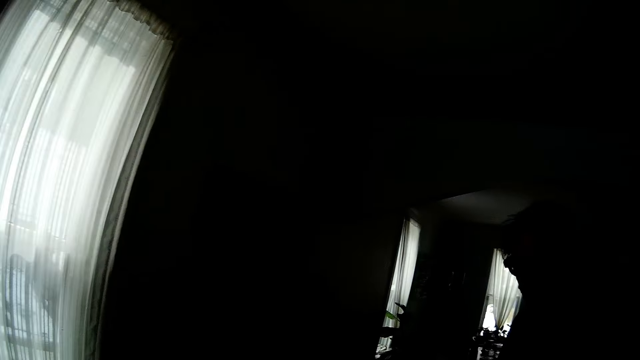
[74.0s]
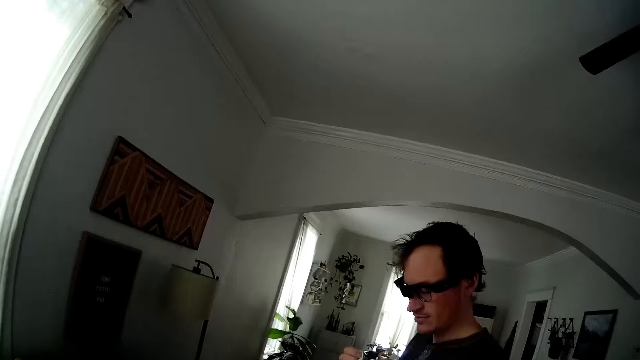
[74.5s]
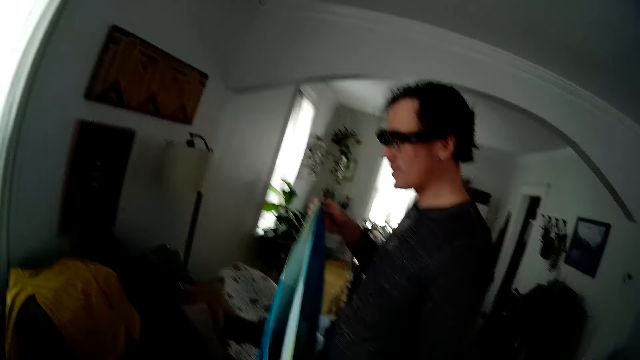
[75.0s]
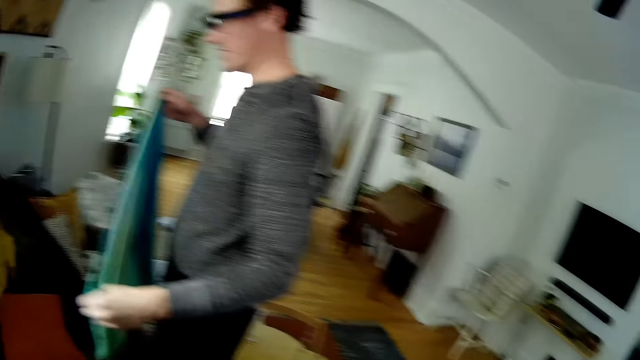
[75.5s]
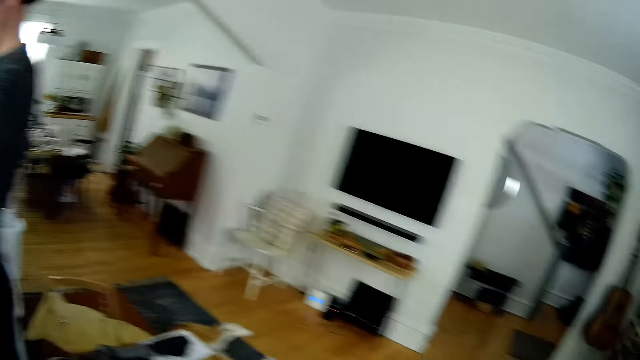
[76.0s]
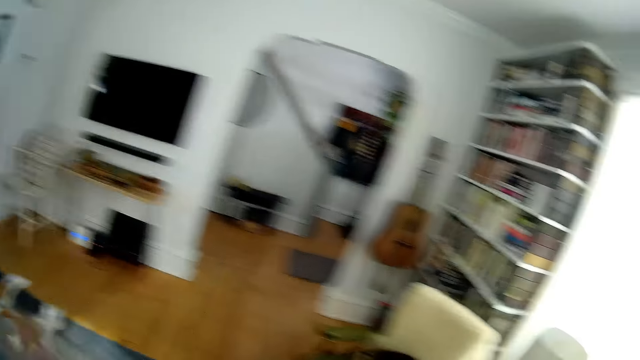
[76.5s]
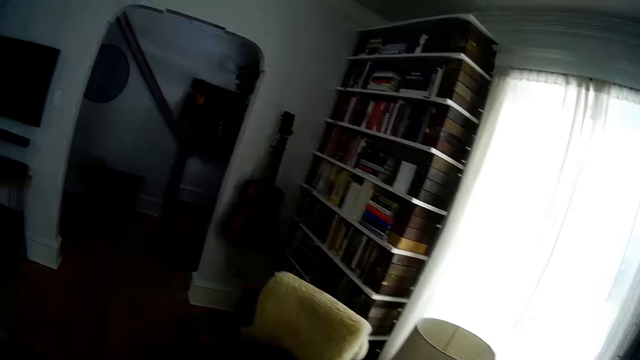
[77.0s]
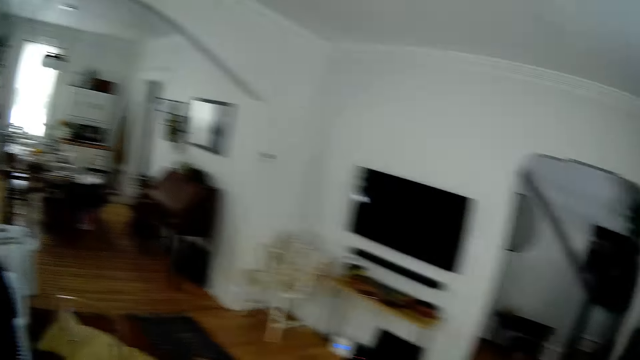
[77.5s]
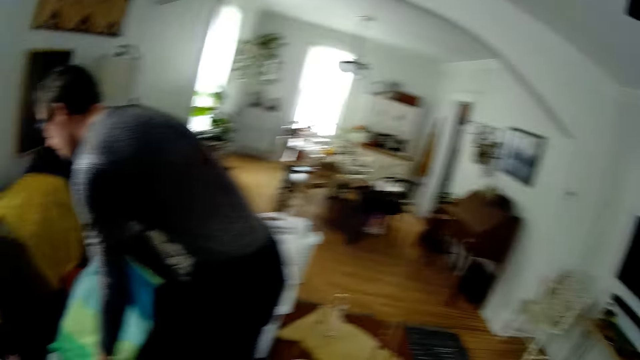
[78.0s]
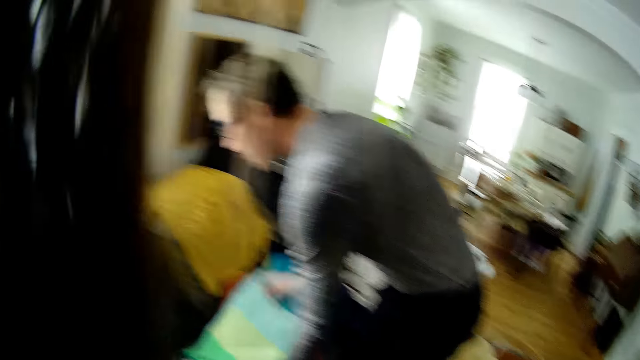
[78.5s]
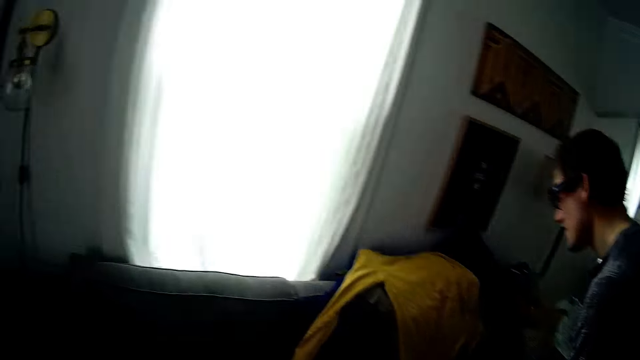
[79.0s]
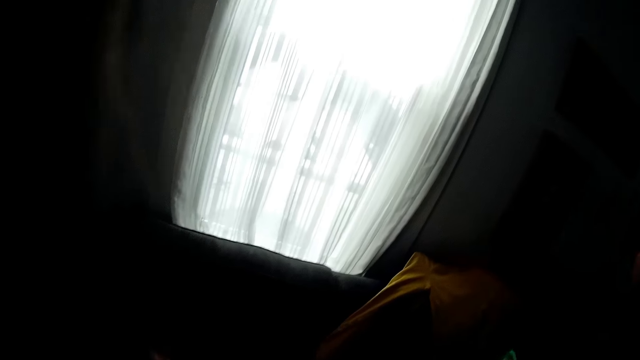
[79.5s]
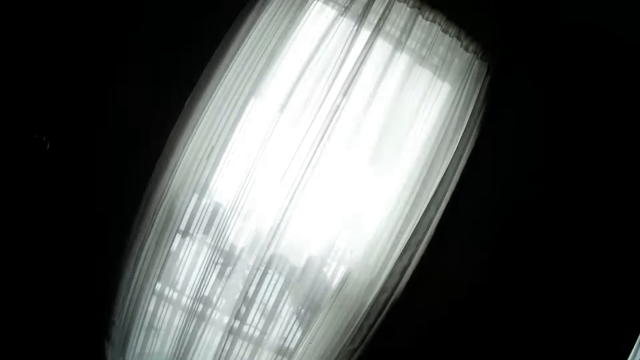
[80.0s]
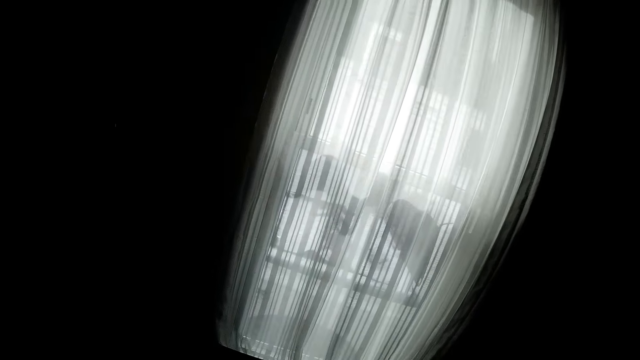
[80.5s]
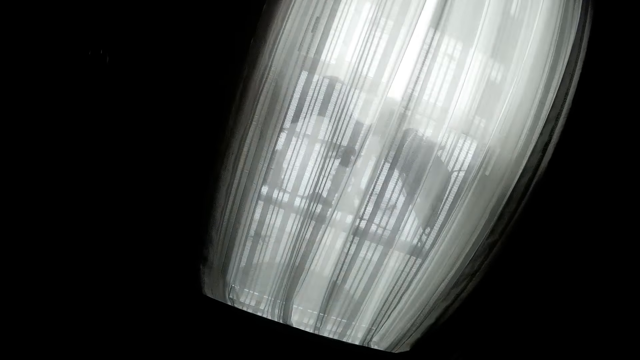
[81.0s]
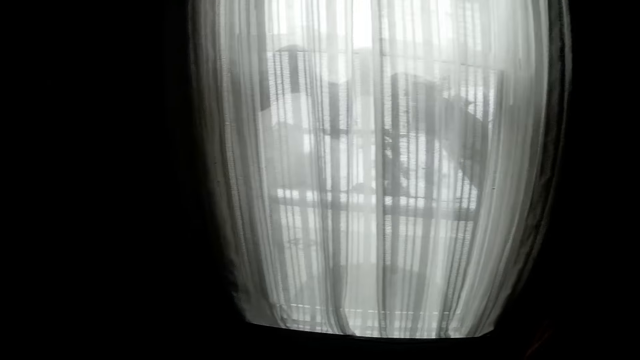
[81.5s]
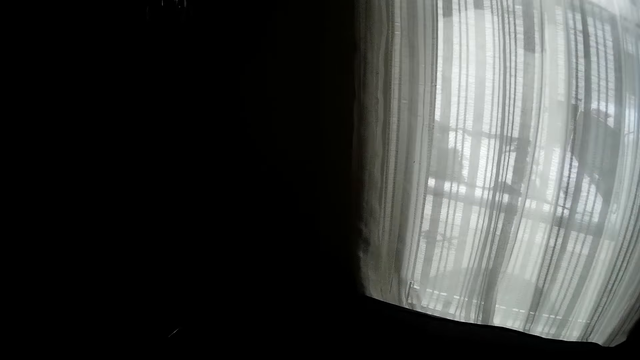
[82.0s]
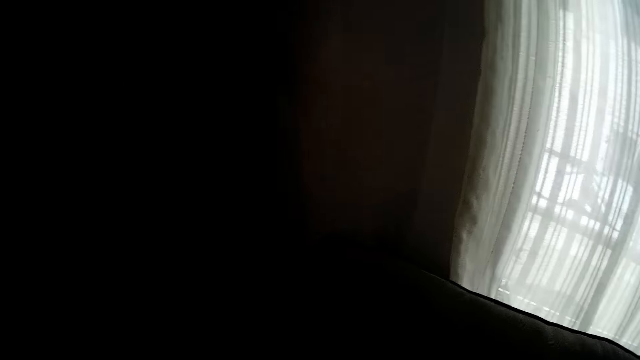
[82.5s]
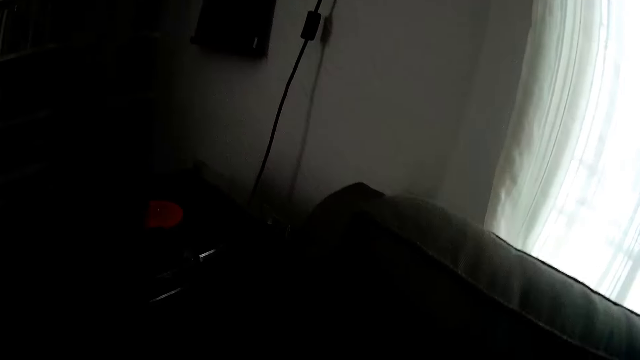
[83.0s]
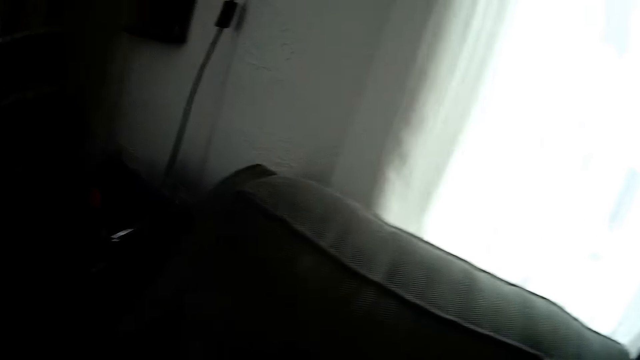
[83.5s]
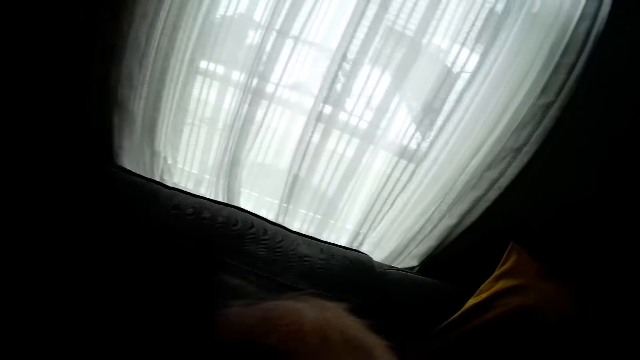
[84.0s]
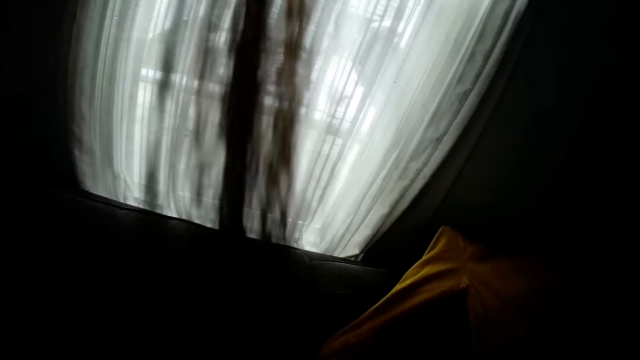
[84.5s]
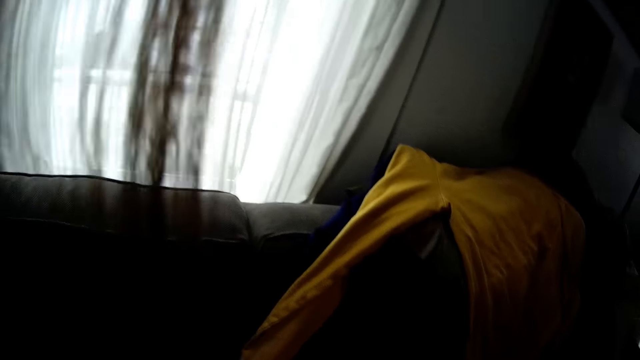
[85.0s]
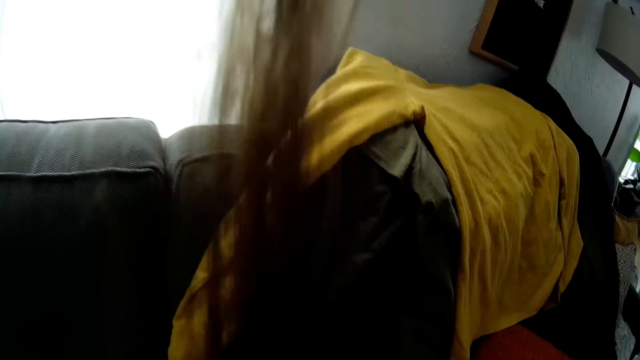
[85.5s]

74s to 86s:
The camera wearer interacts with the man. The man holds the cloth with both hands and spreads the cloth on the chair with both hands.

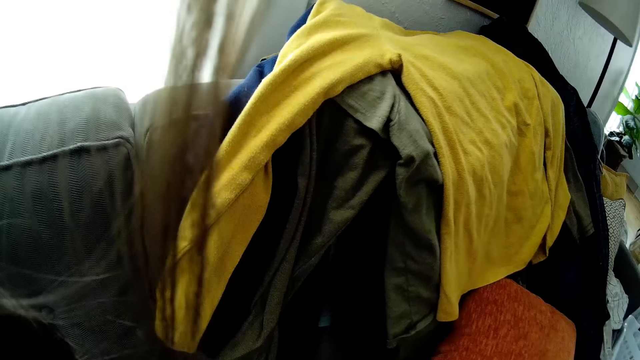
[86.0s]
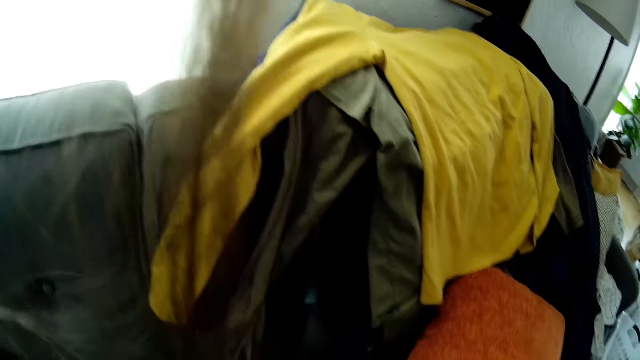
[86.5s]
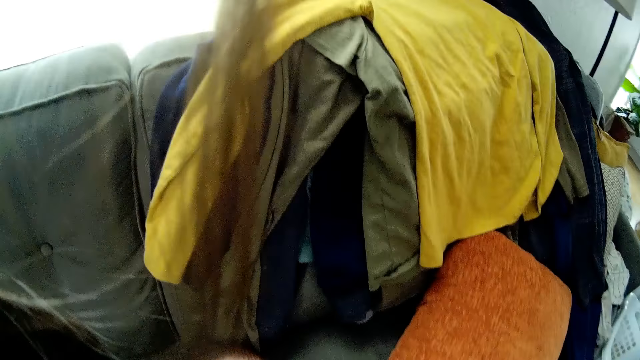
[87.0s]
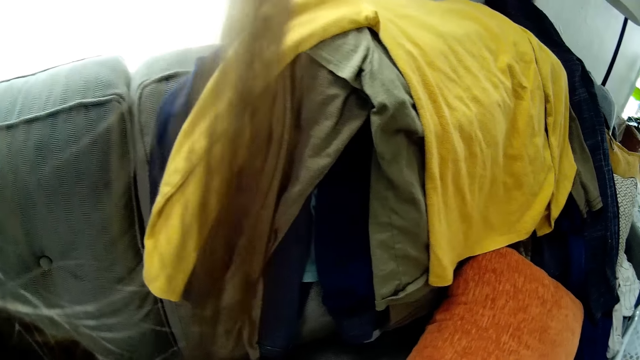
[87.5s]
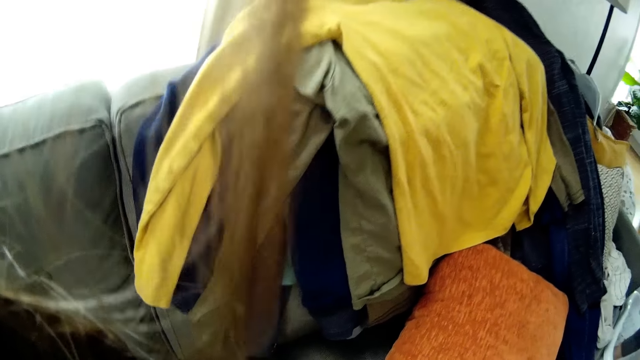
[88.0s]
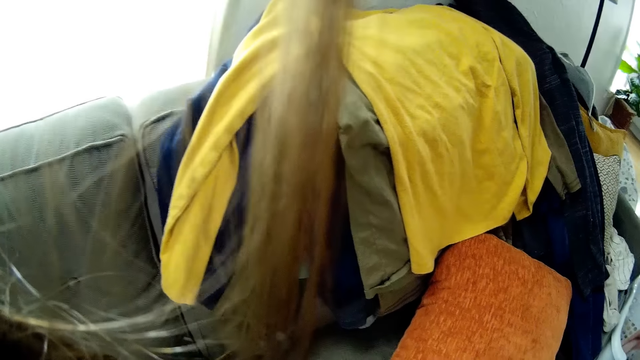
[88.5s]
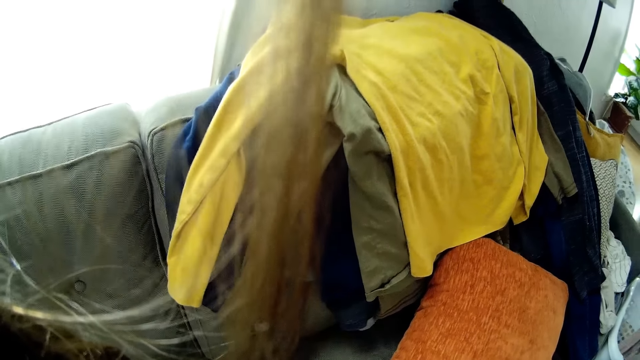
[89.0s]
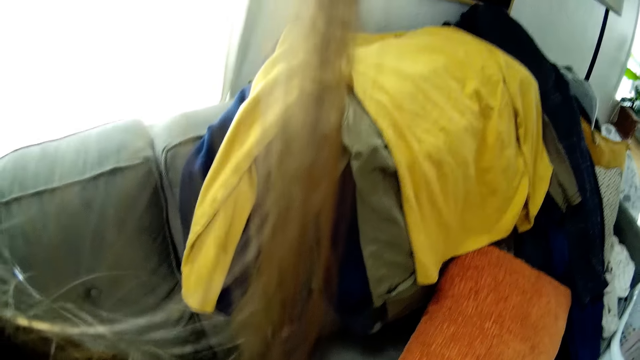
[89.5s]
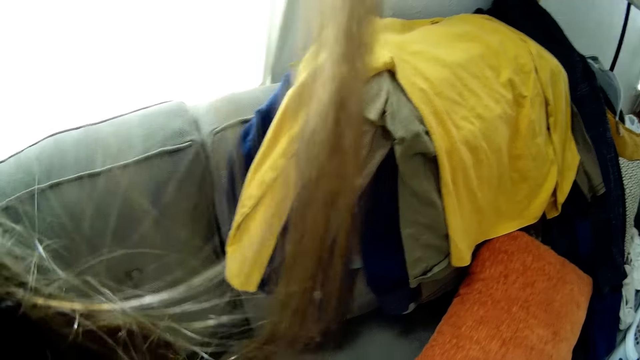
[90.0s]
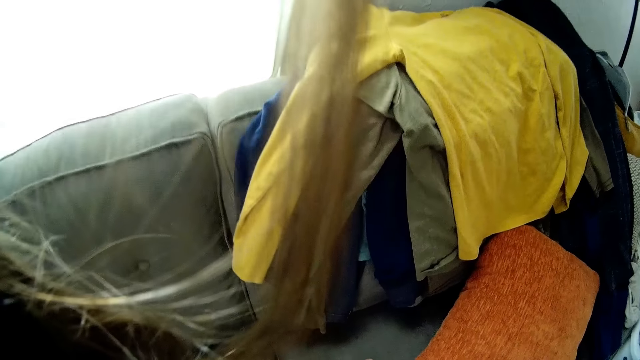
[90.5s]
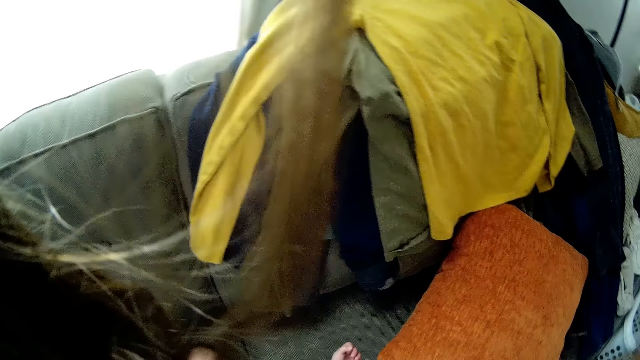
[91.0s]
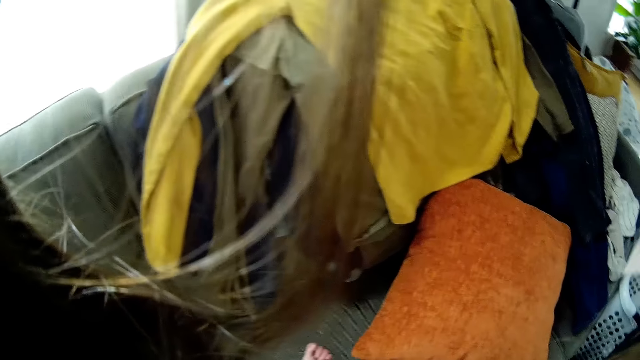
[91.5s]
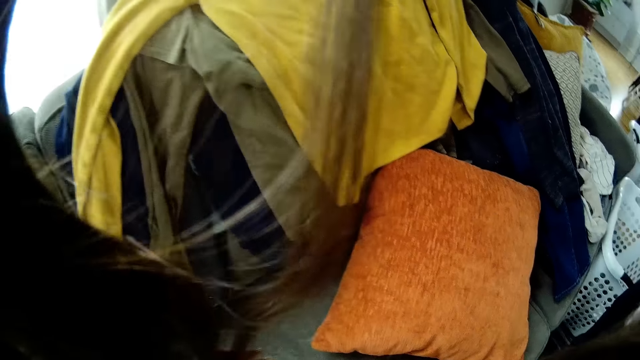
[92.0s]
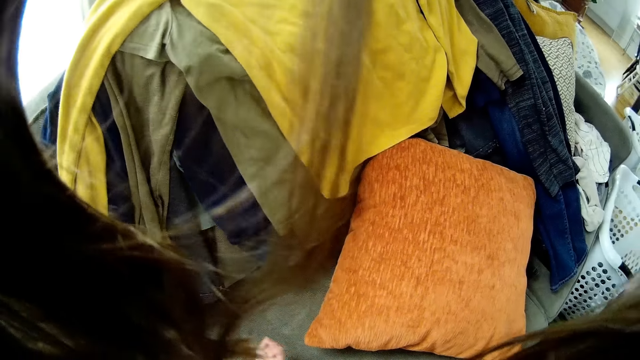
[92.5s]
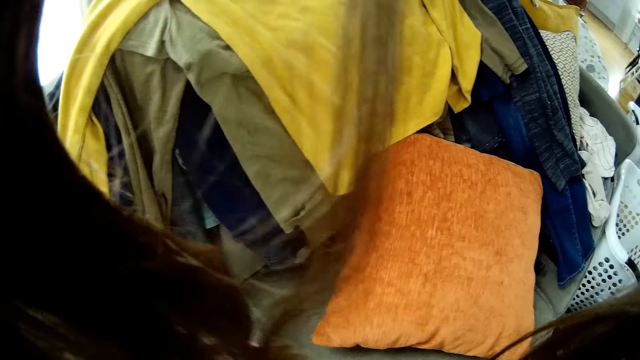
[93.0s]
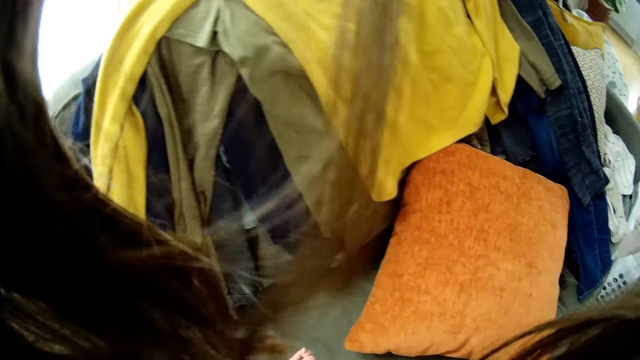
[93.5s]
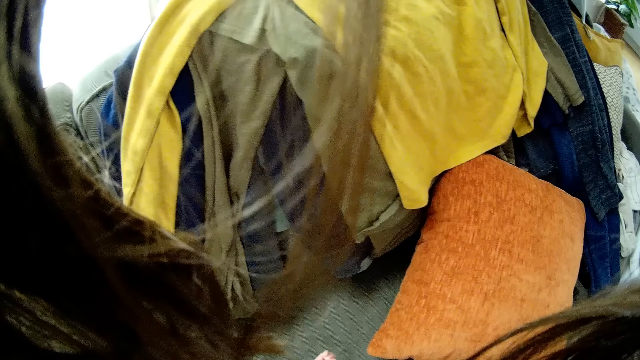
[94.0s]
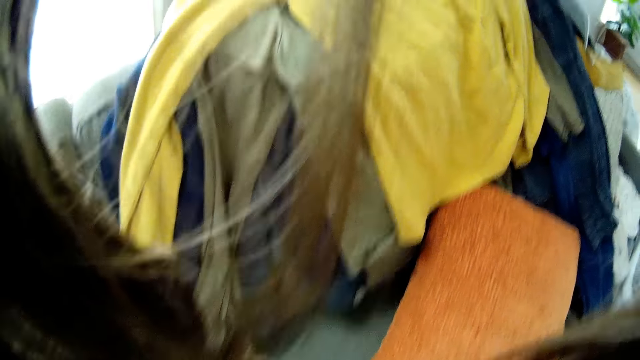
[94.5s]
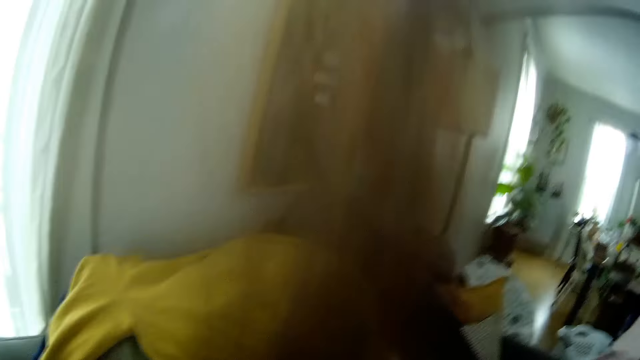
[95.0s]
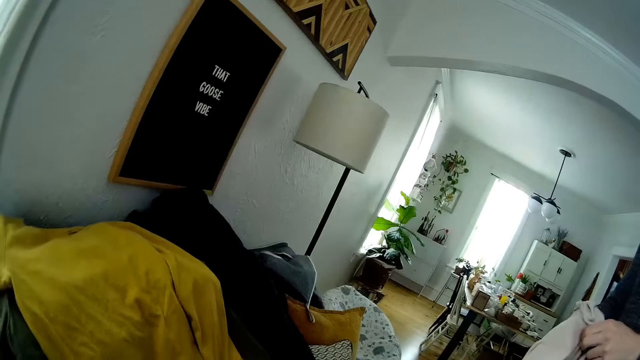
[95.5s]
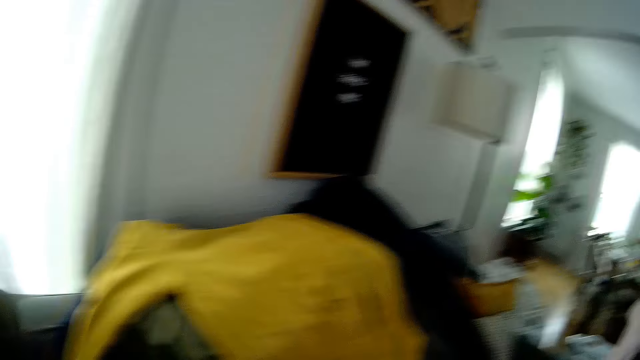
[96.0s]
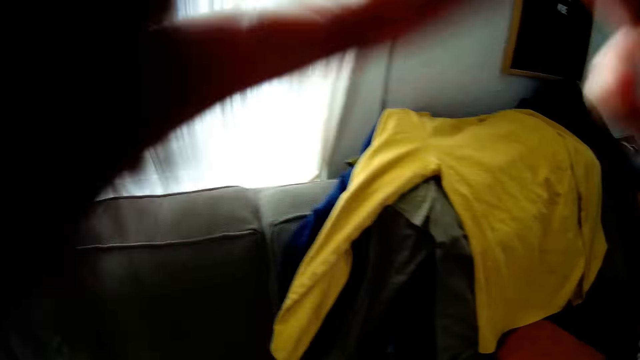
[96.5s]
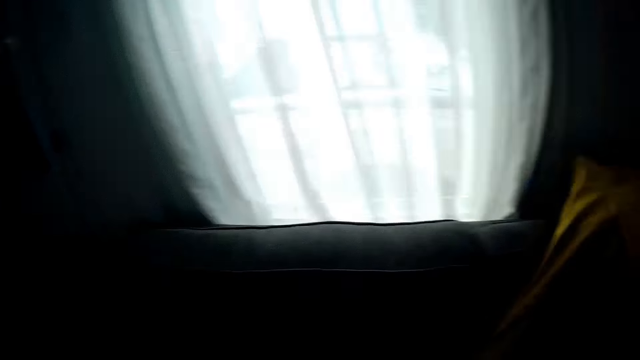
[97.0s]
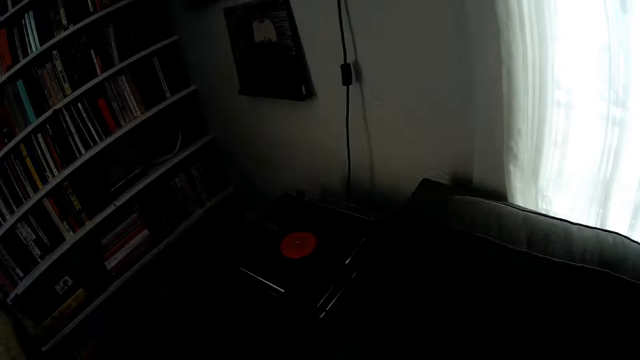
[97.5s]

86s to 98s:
The man holds a cloth with both hands. The camera wearer adjusts her hair with both hands.
